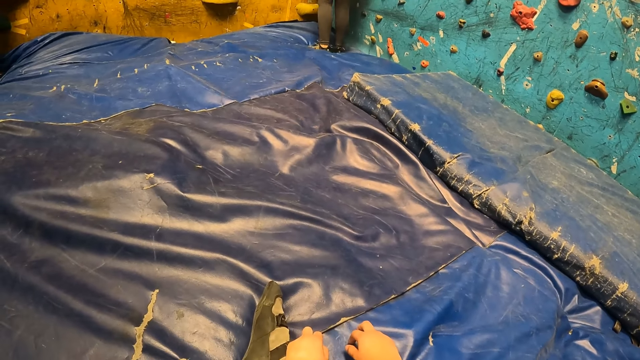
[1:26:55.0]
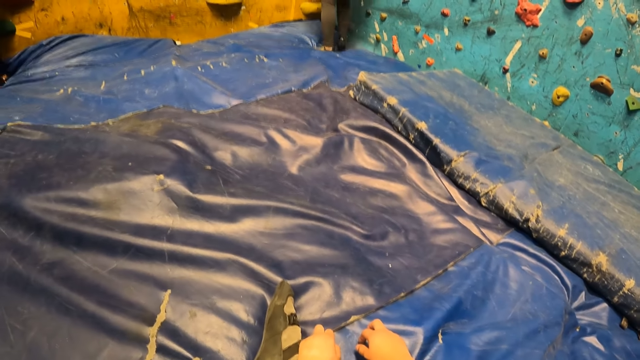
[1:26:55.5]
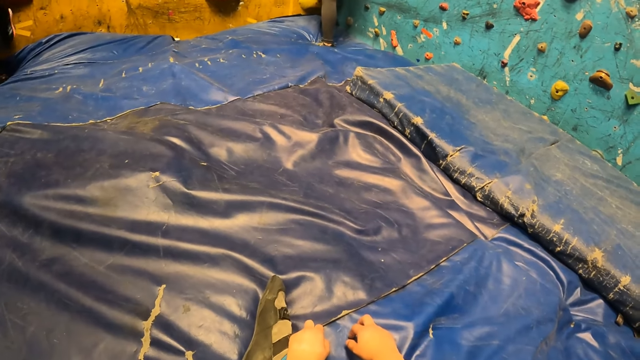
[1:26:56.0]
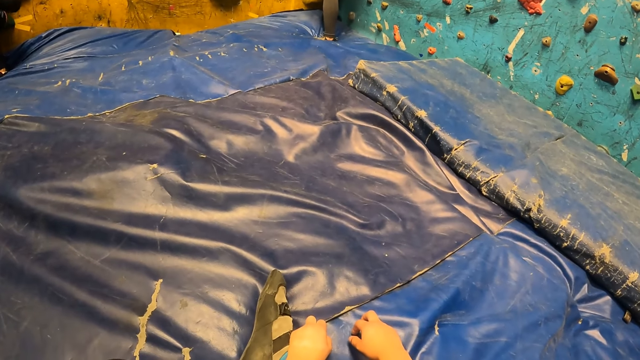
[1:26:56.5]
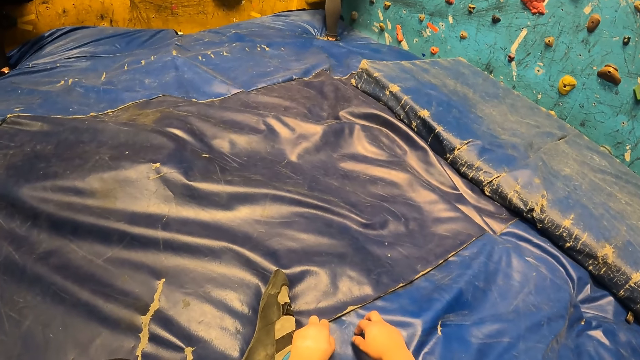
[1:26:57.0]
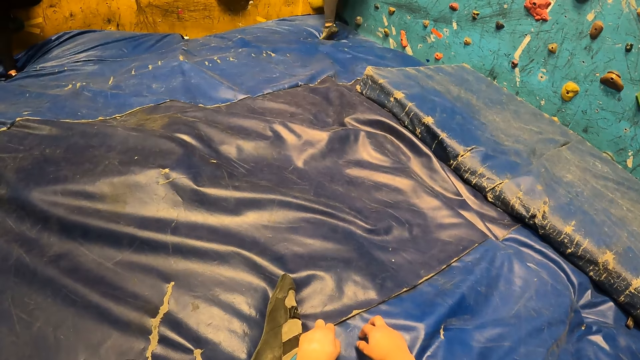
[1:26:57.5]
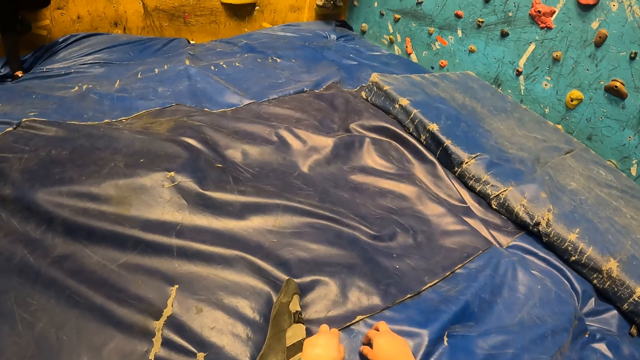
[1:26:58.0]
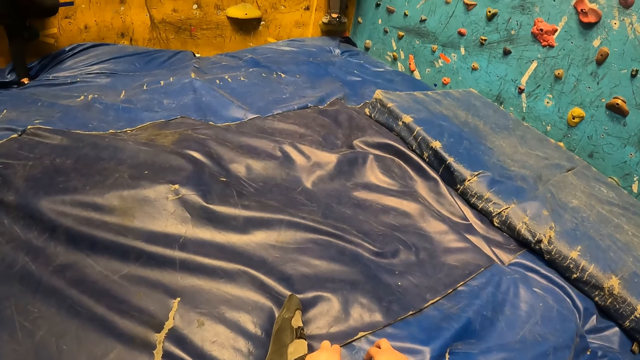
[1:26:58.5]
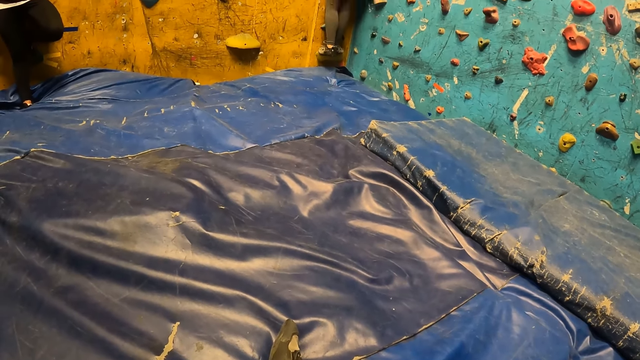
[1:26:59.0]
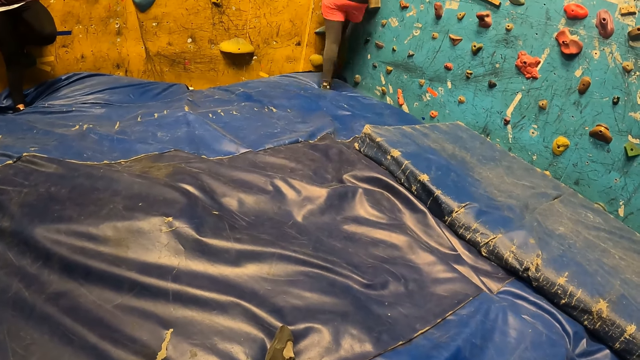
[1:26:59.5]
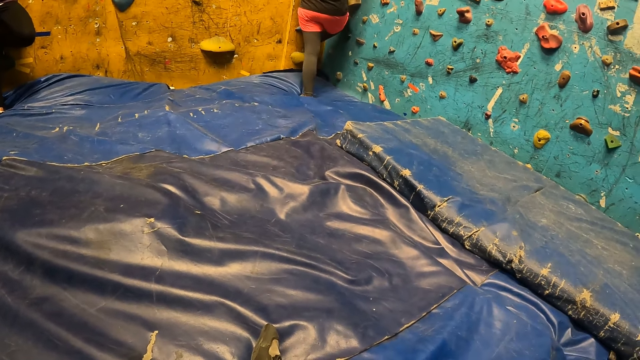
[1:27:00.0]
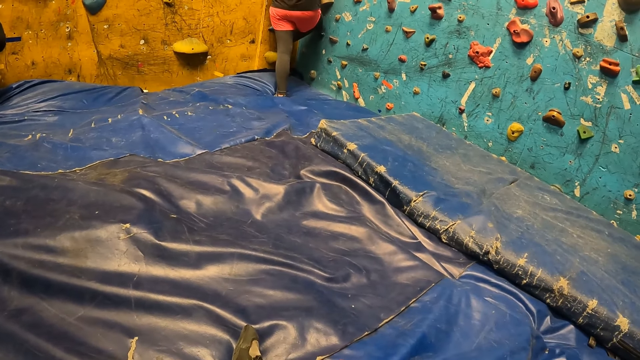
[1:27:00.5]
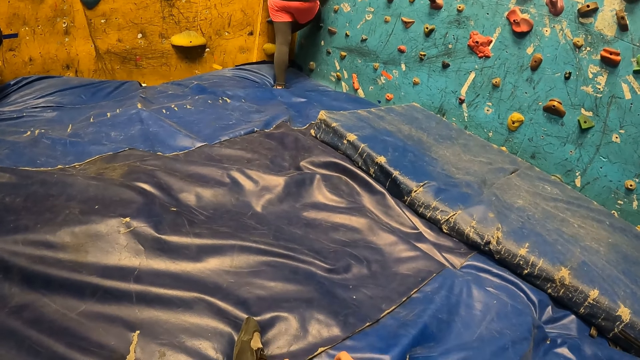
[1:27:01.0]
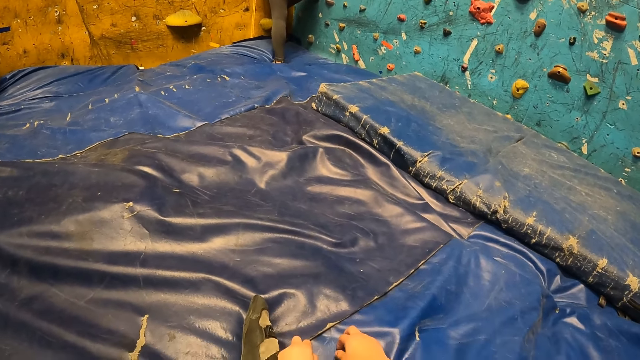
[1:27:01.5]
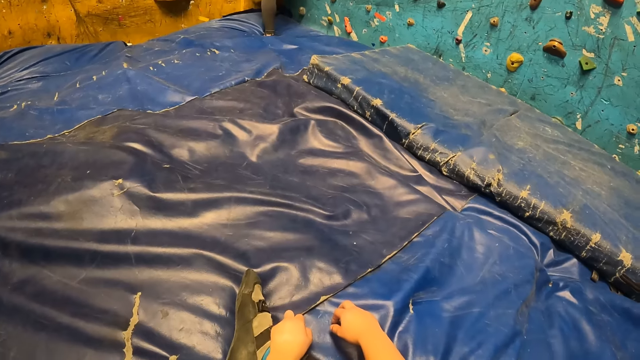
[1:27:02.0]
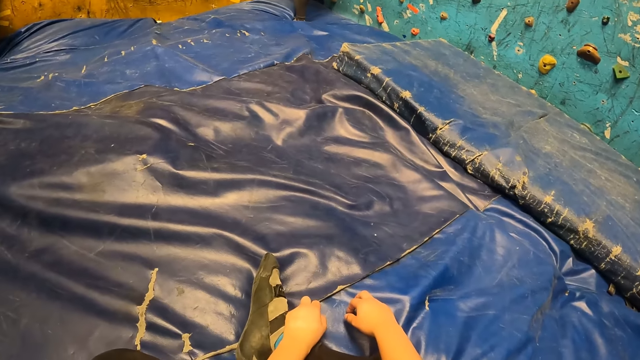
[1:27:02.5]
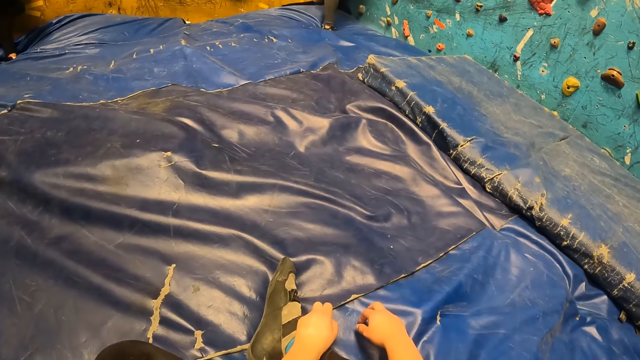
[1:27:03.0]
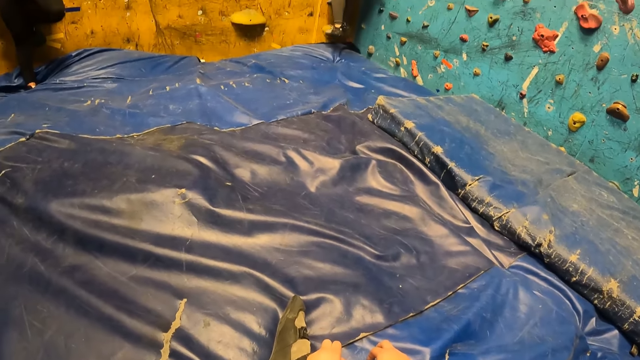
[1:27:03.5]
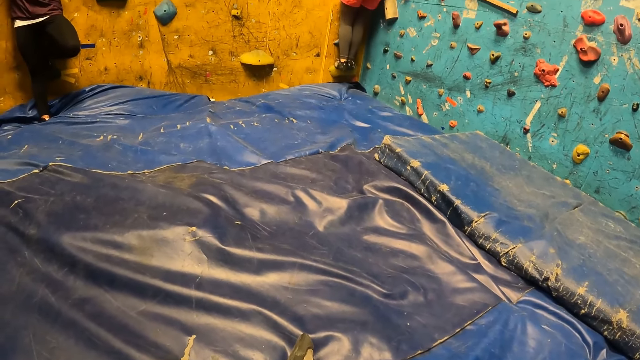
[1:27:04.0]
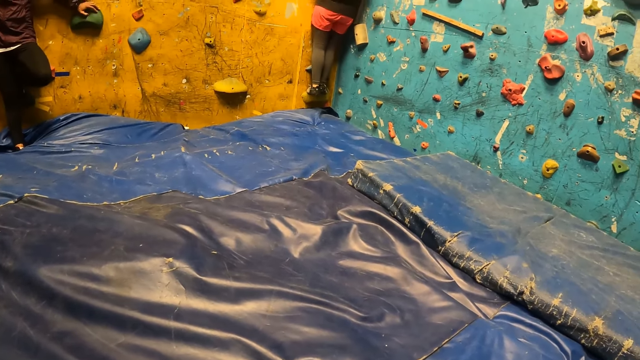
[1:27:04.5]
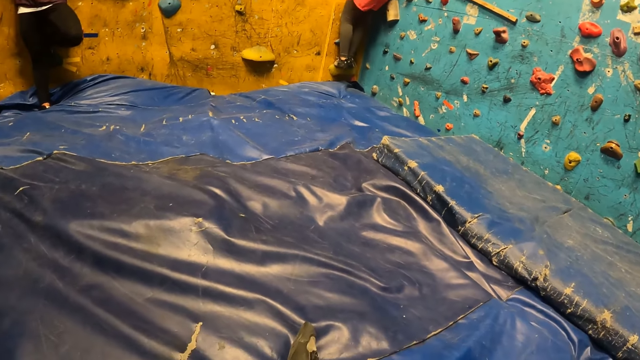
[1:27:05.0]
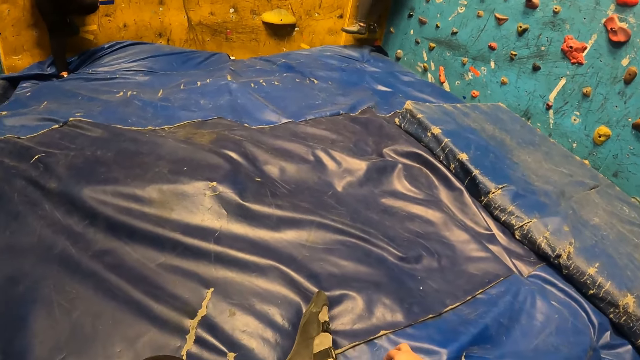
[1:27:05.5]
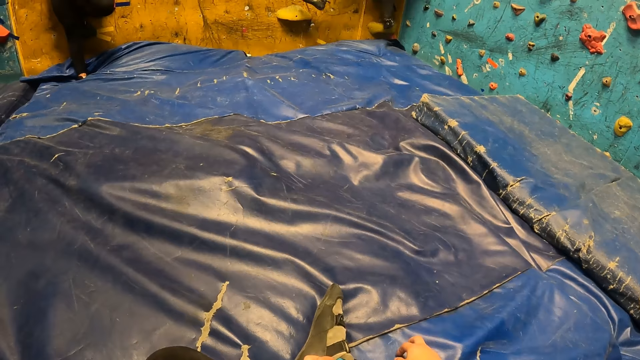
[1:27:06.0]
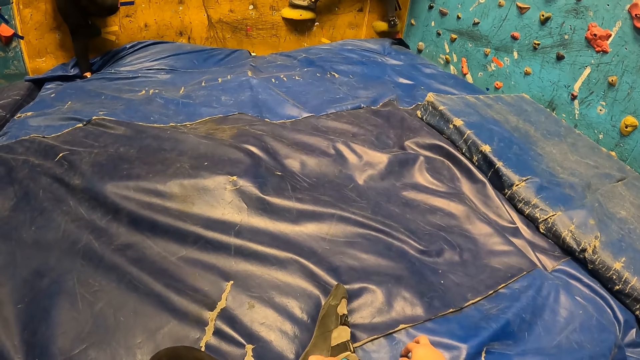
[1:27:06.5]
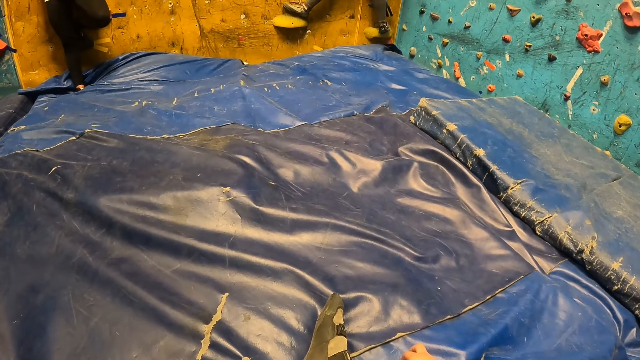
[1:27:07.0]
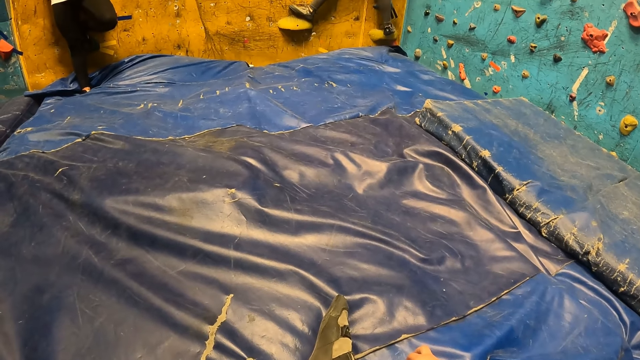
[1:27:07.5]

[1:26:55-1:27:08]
The lady climbs the rock wall. The camera wearer looks at the lady.

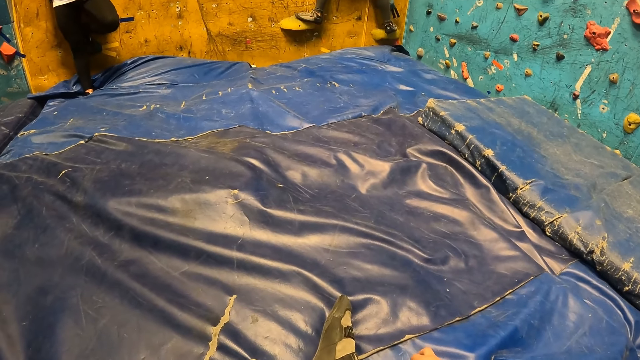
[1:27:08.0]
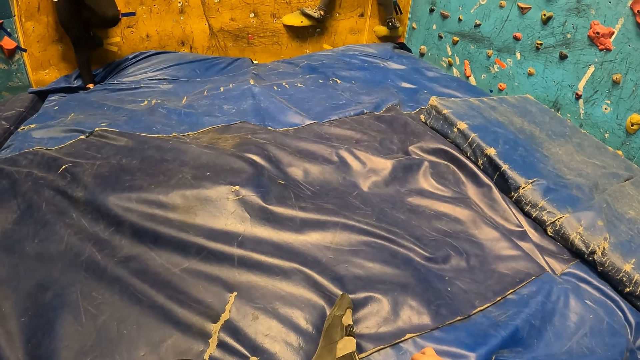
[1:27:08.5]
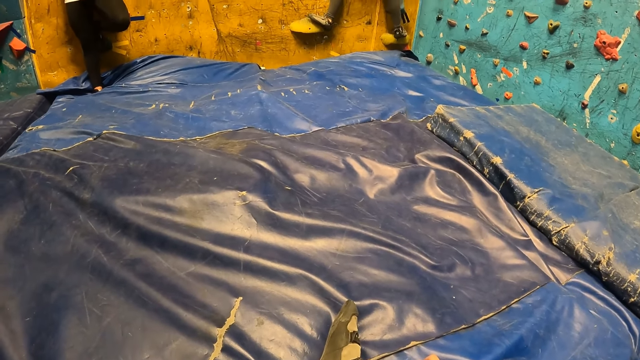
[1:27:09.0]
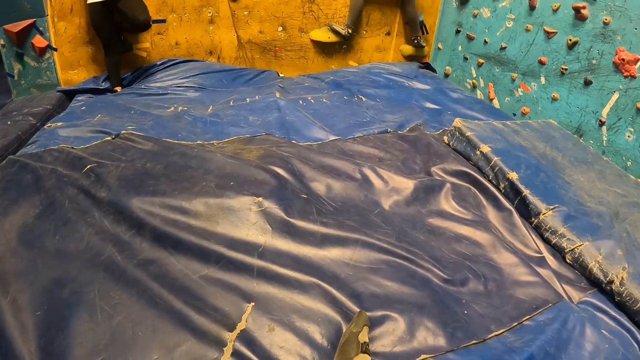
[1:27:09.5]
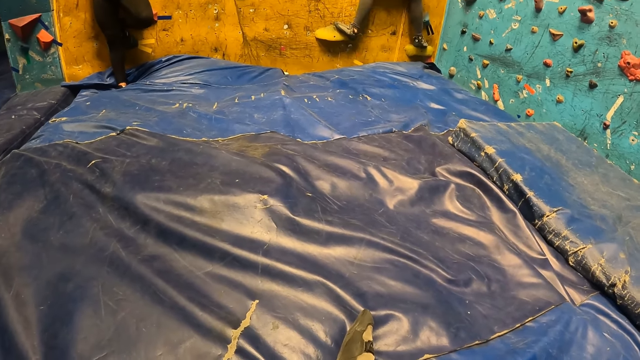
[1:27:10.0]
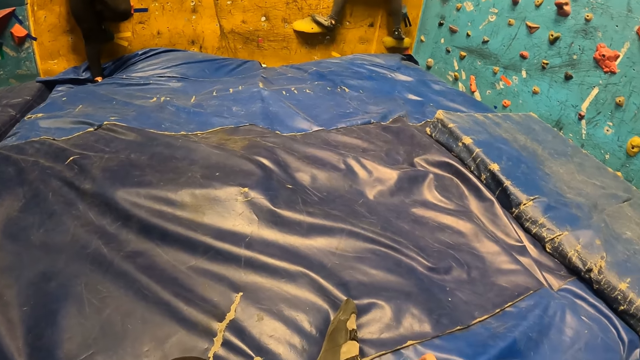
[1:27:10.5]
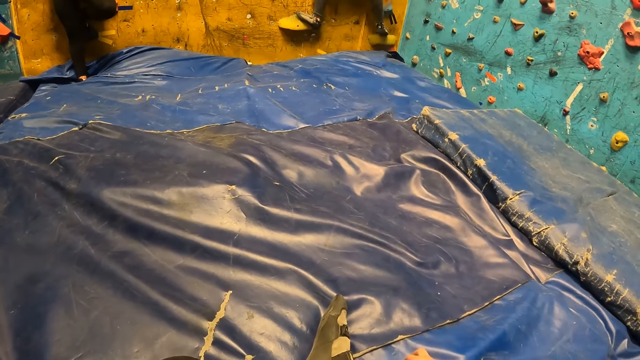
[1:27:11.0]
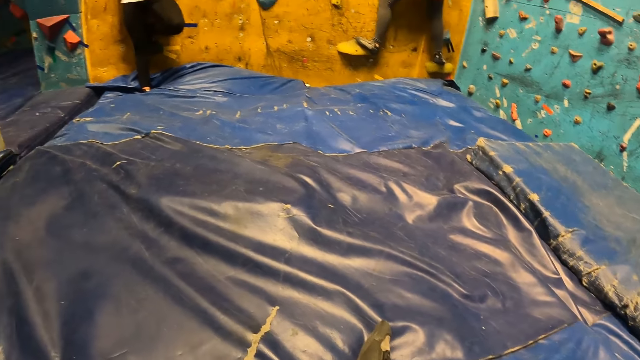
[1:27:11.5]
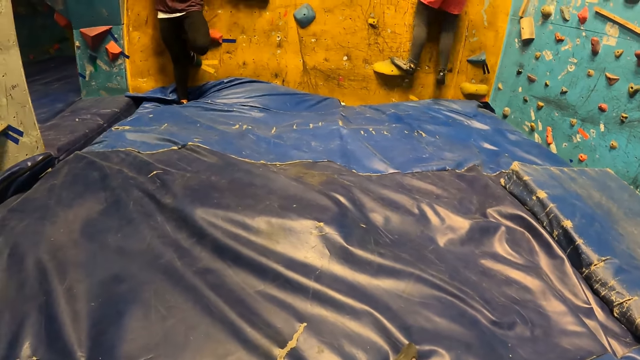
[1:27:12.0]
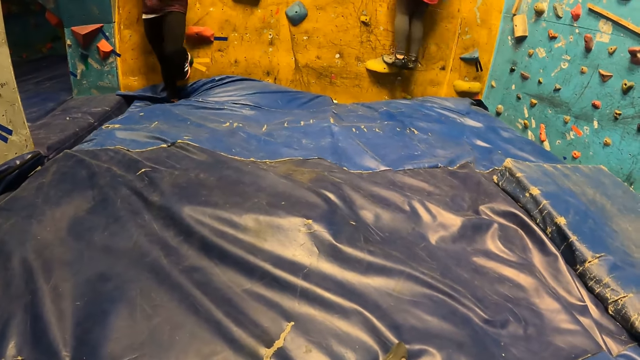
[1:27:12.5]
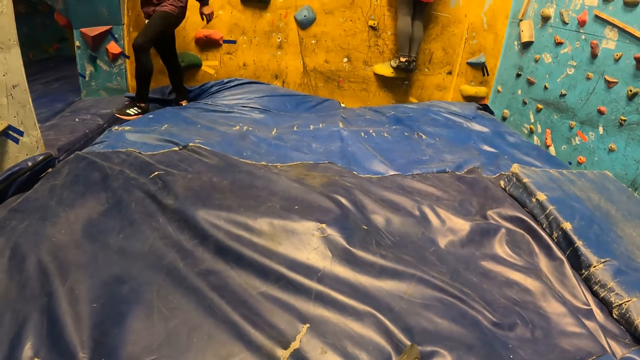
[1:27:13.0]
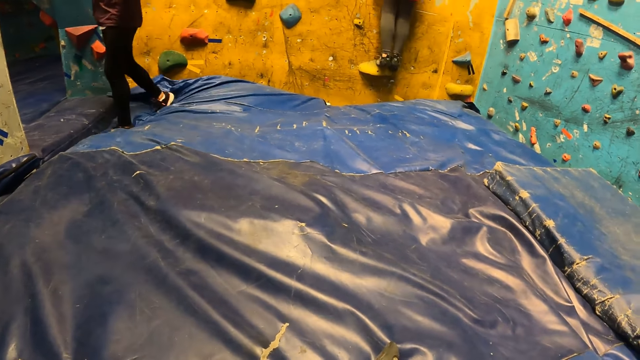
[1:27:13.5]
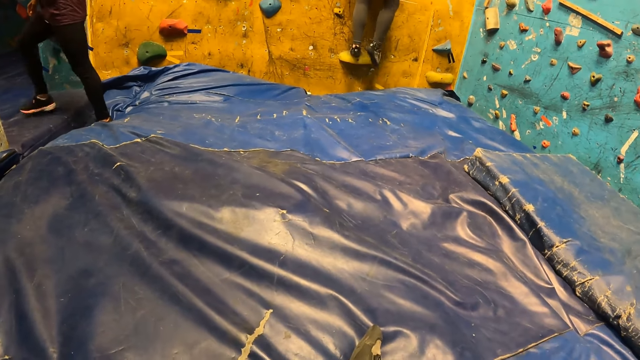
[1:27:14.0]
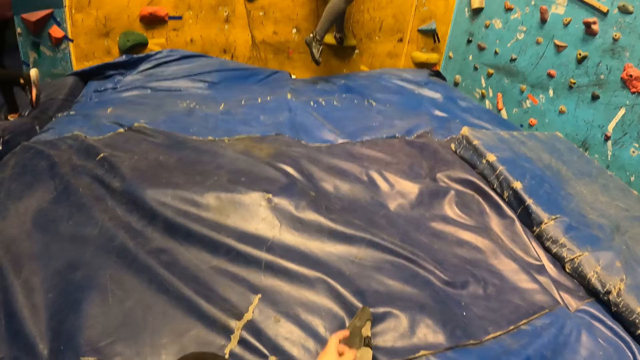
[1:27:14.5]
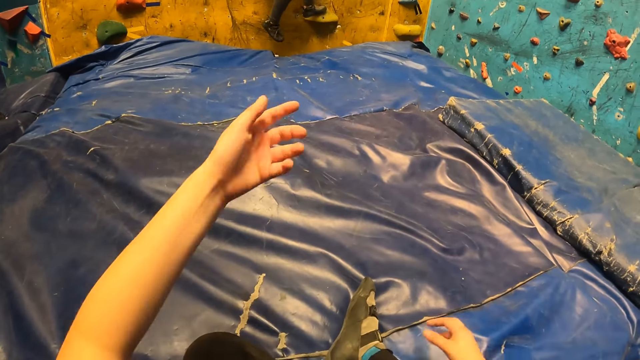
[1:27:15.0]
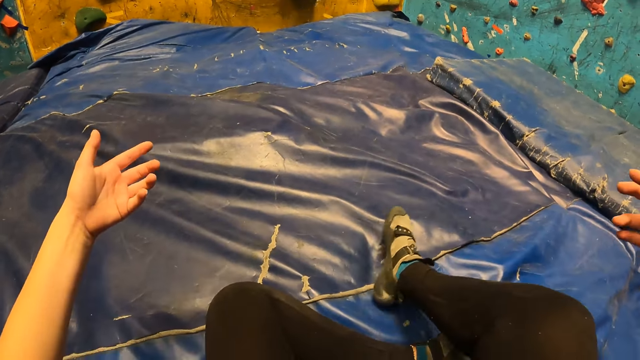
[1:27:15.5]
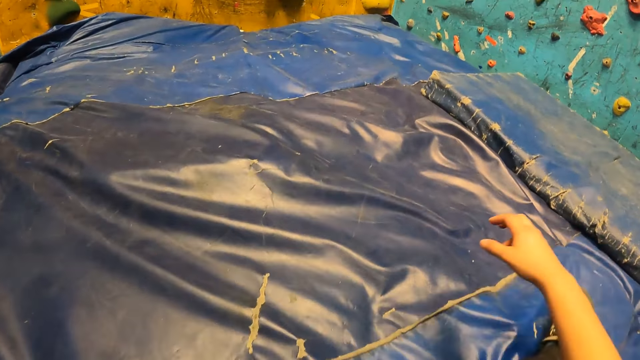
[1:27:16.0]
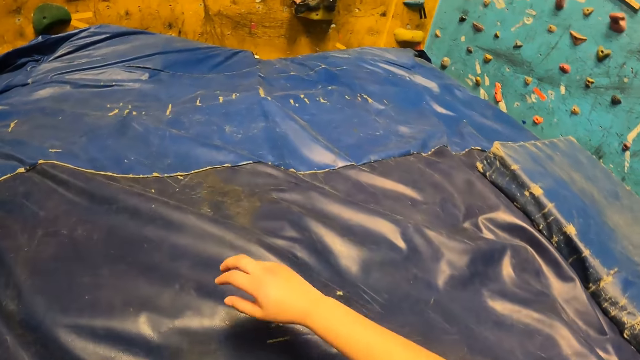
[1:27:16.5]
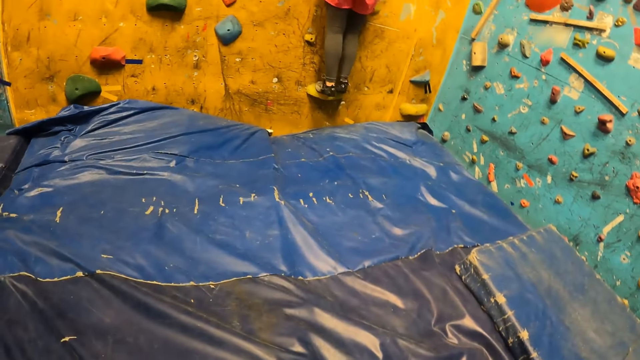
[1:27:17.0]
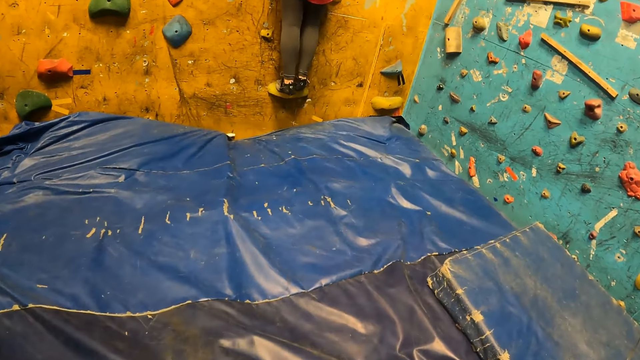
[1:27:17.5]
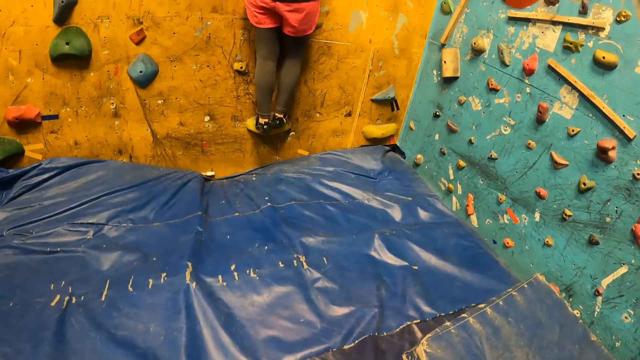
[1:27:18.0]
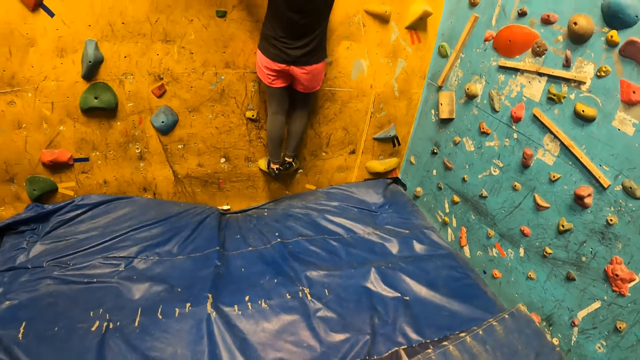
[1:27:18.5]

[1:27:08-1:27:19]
The camera wearer fidgets.
